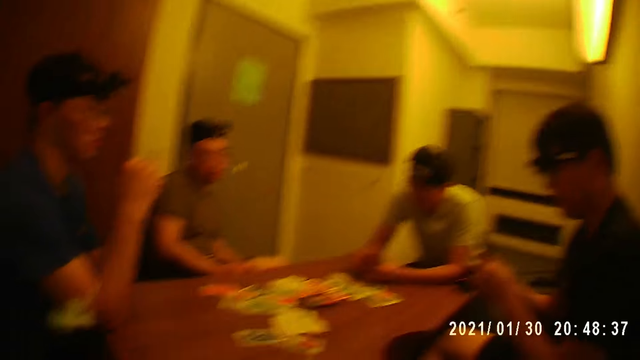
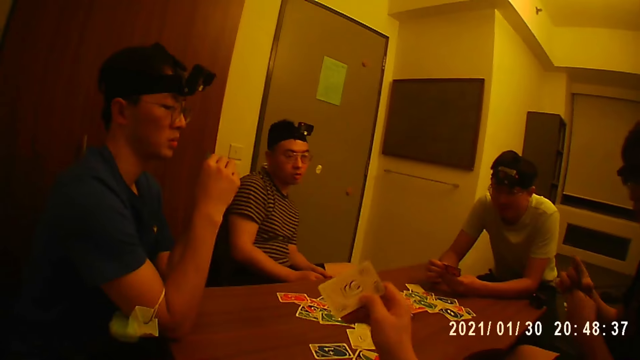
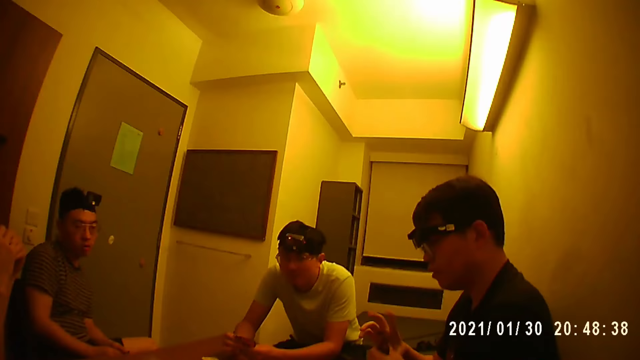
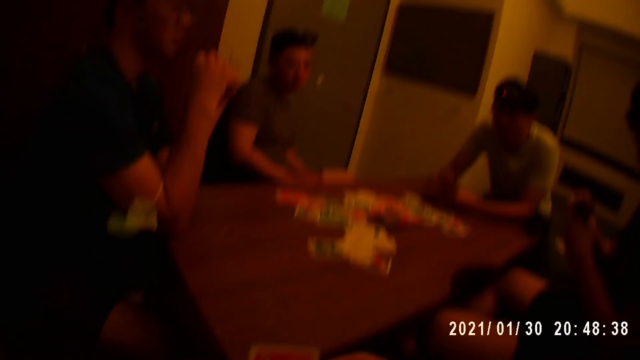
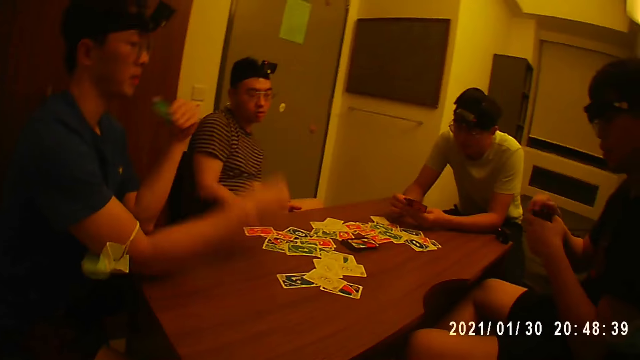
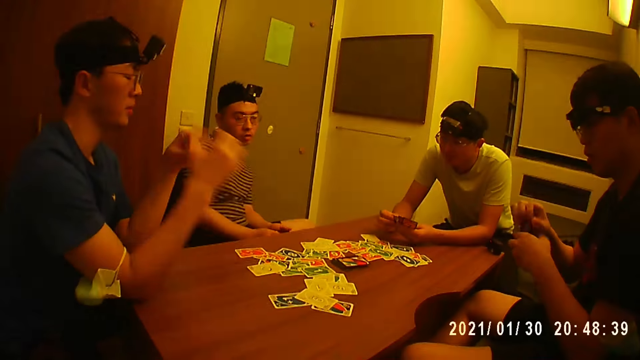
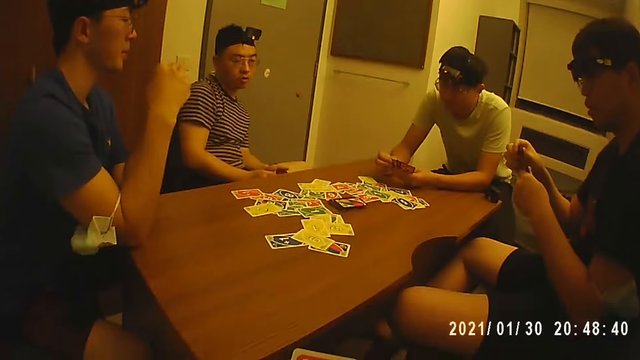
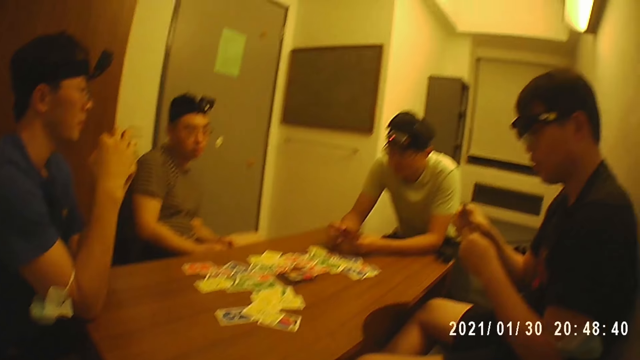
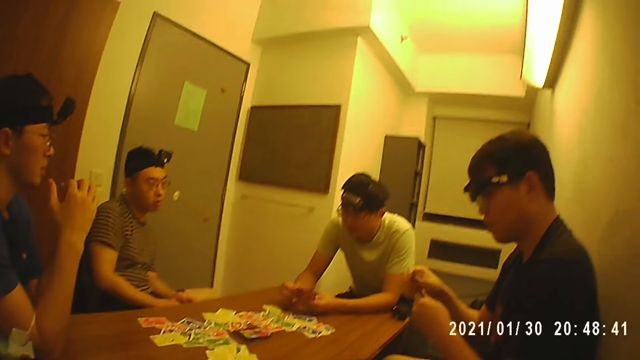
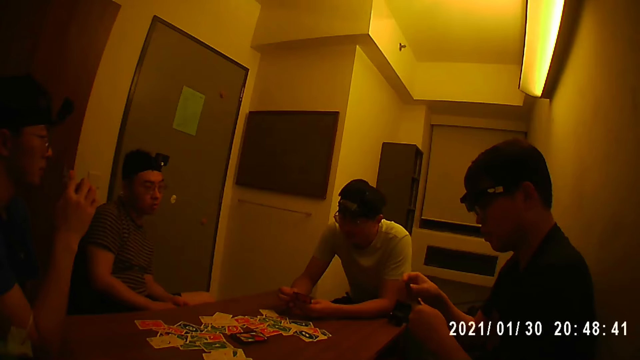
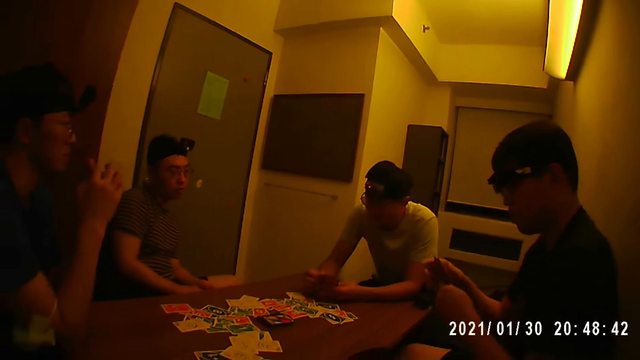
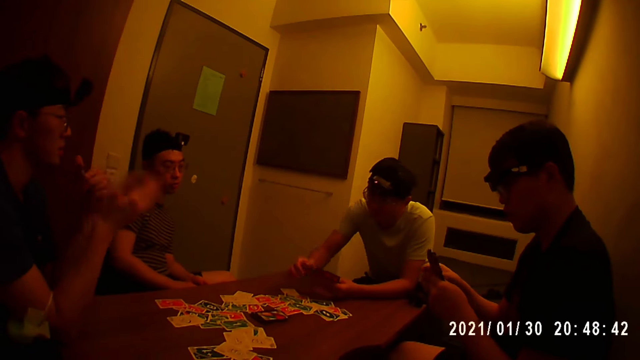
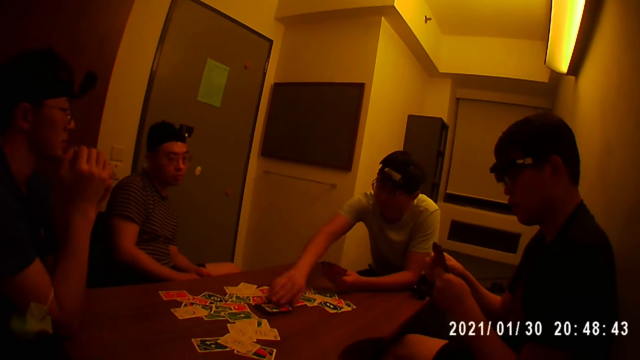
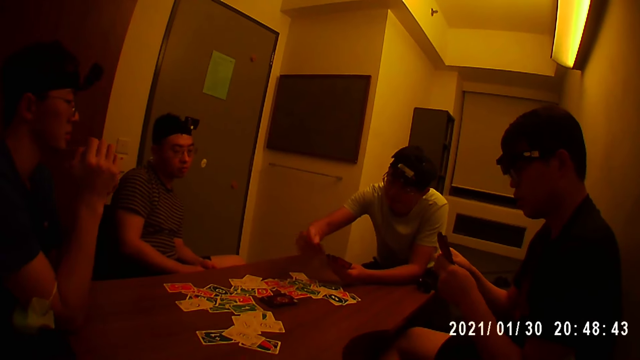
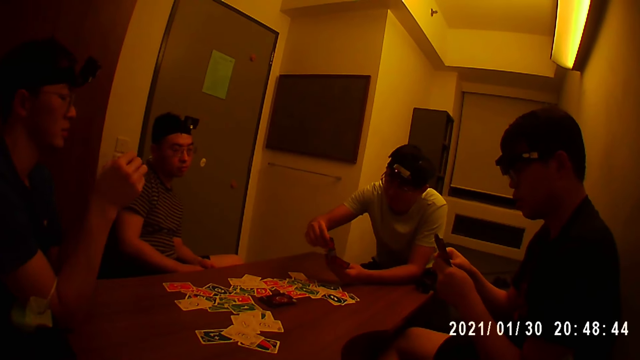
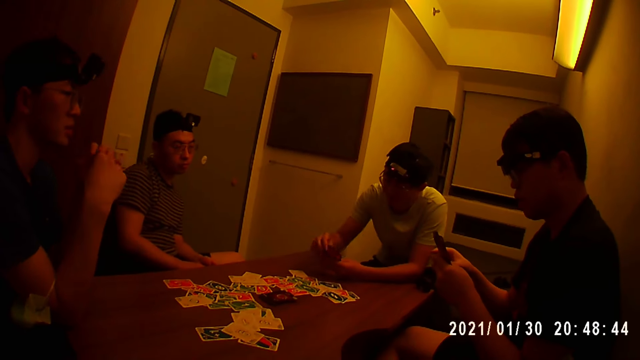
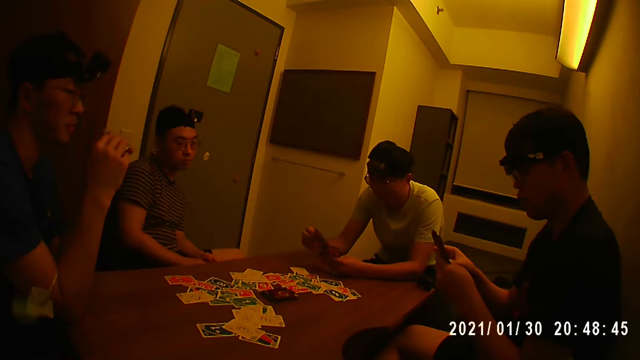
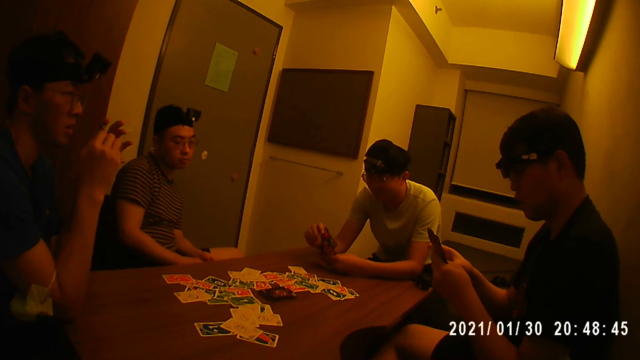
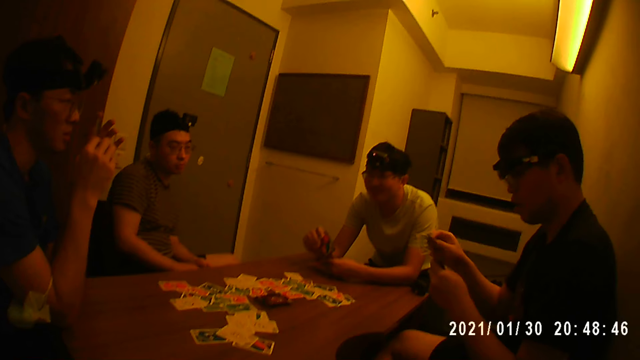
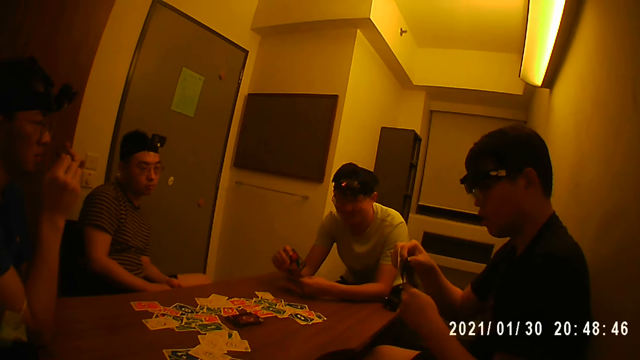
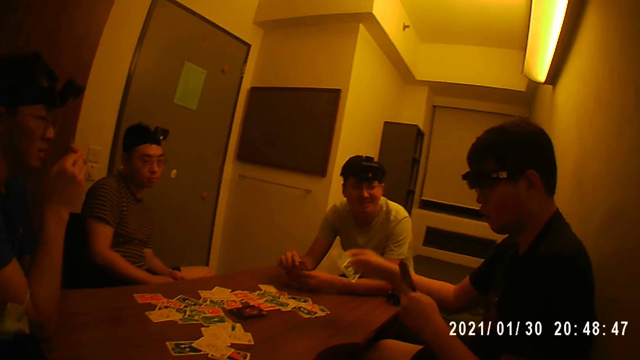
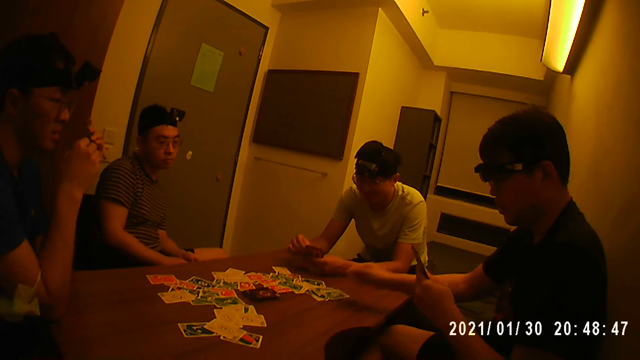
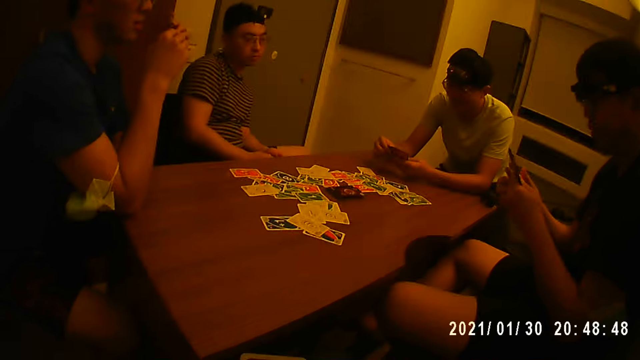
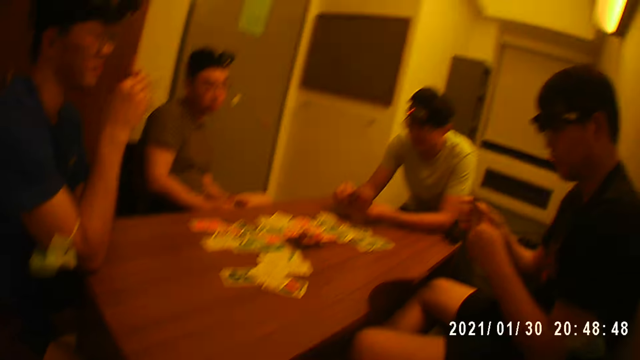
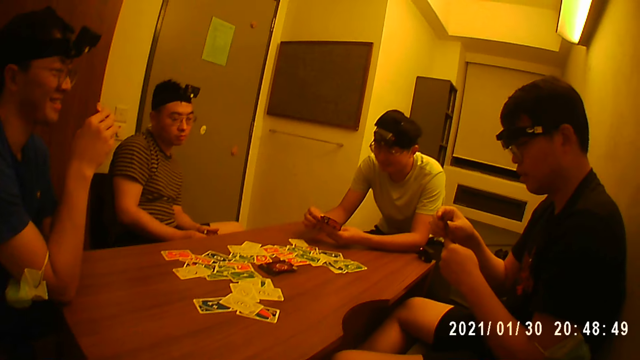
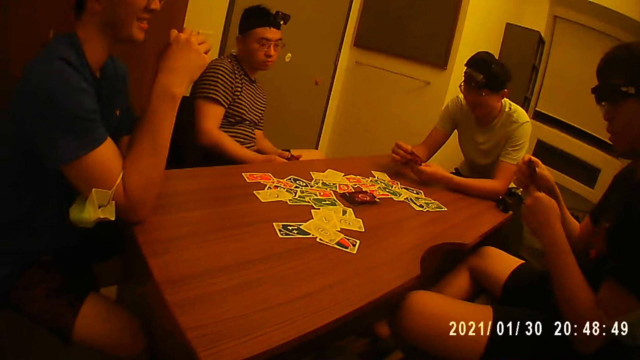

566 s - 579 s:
The camera wearer places a card on the table with his right hand. A man places a card on the table with his right hand. Another man picks a card from the stack of cards on the table with his right hand. A third man places some cards on the table with his right hand.

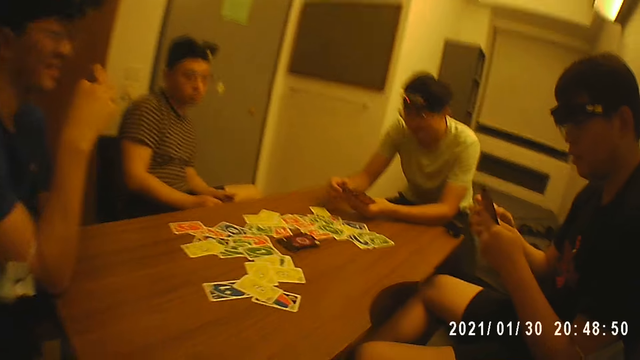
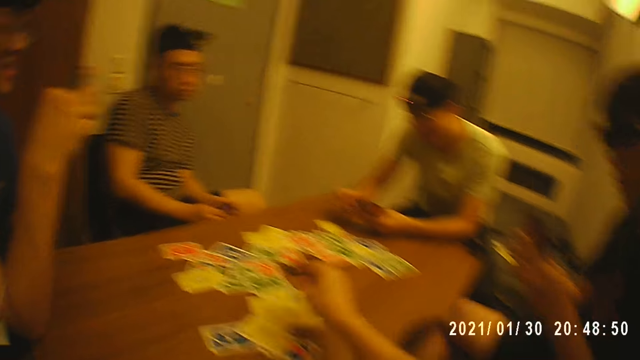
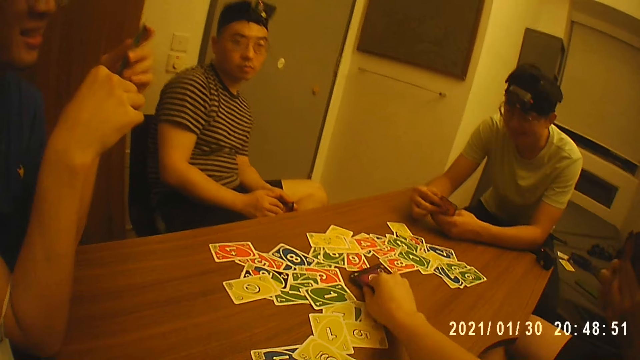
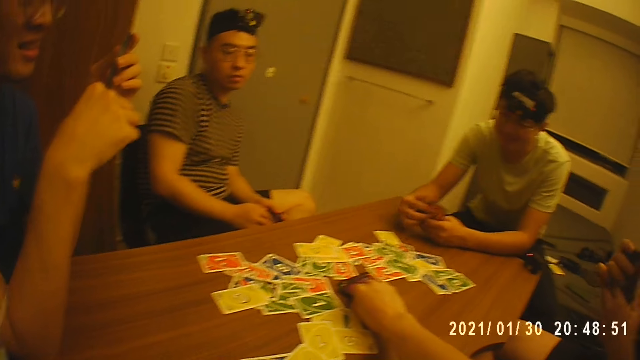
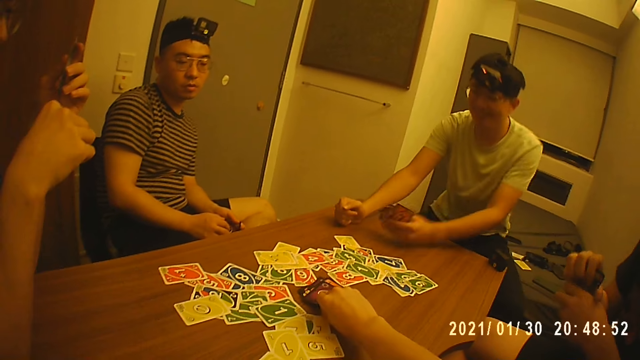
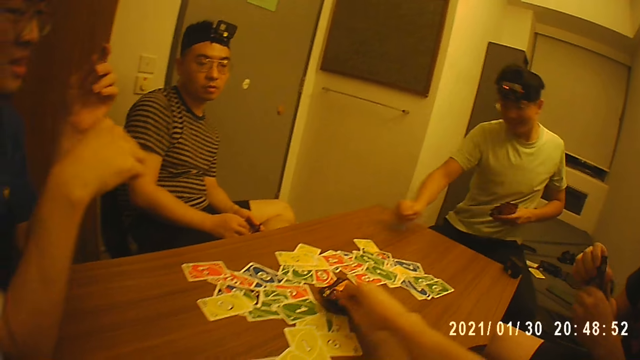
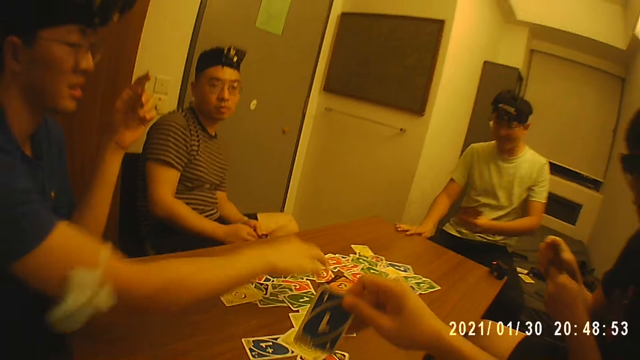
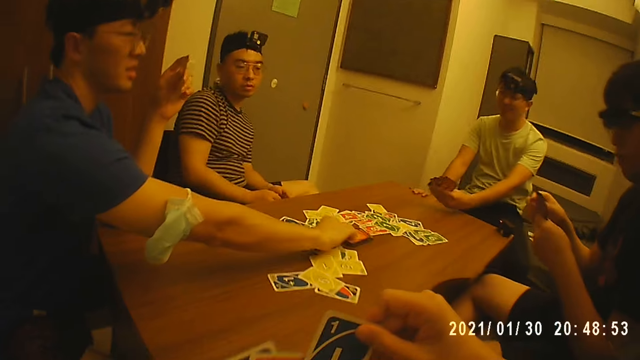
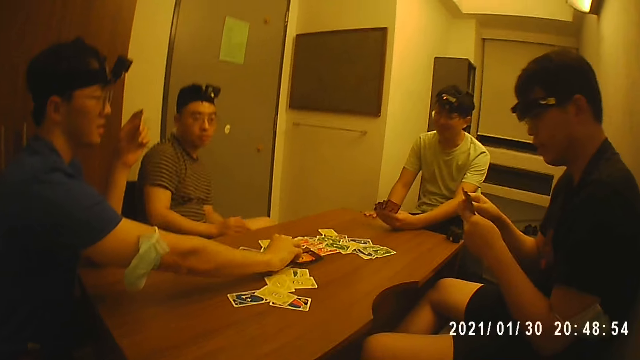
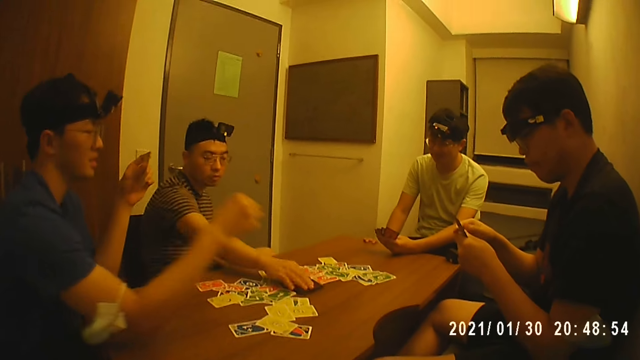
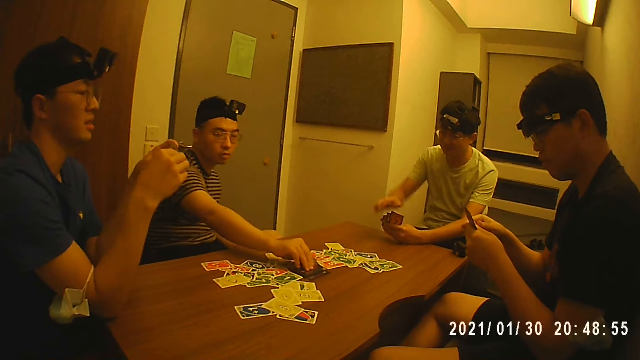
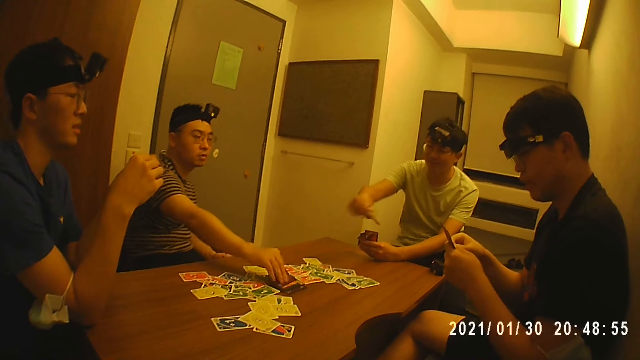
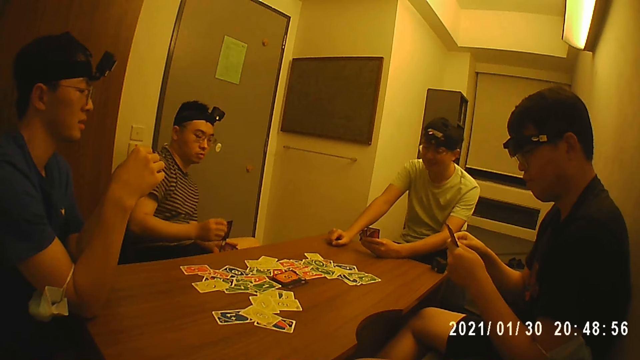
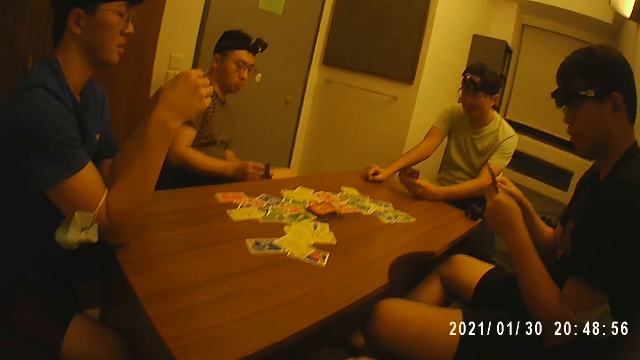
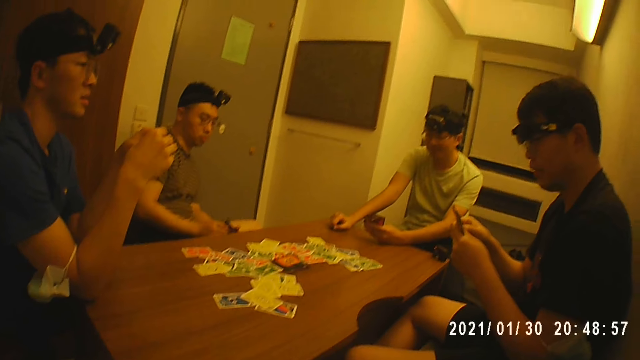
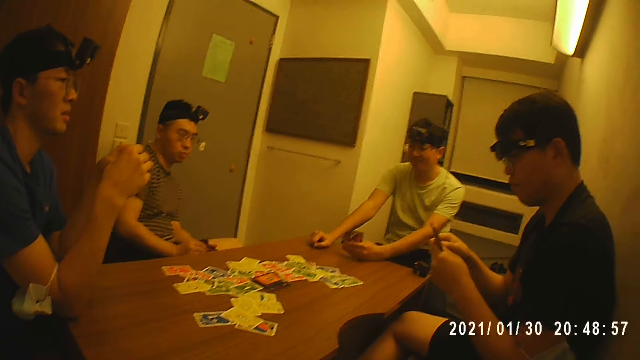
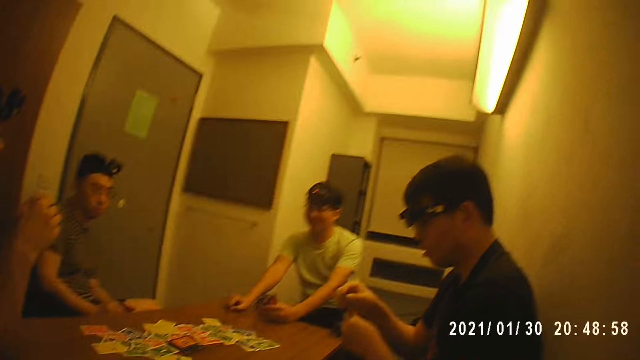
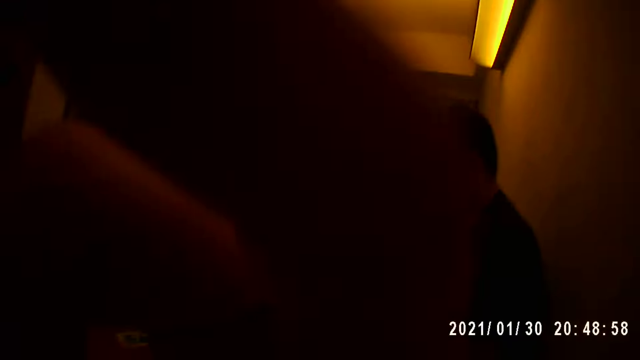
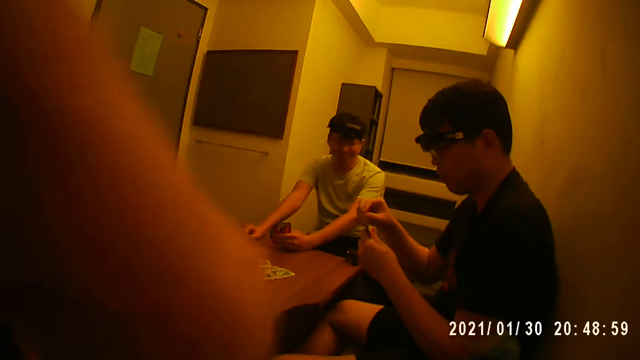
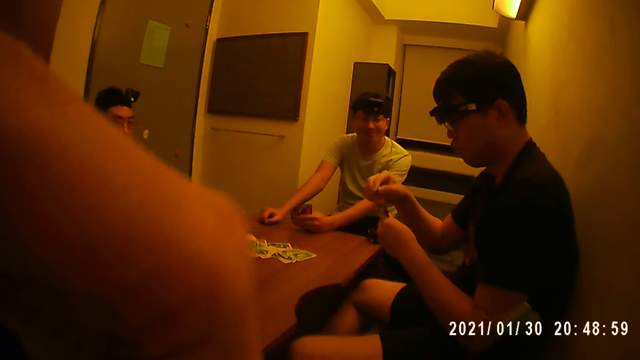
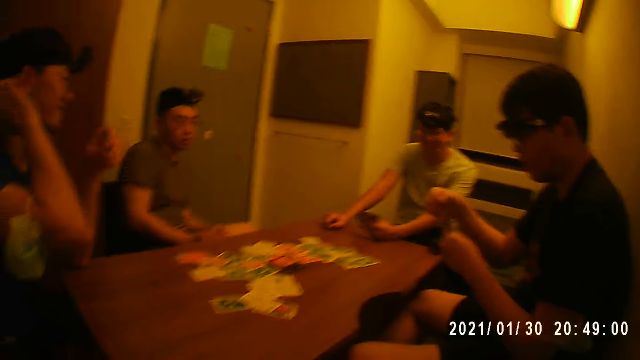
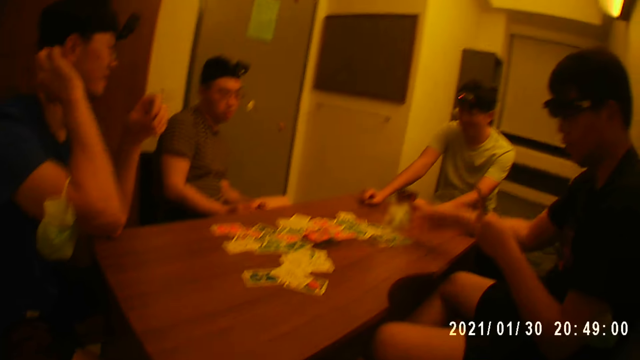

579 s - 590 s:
The camera wearer picks a card from the table with his right hand. A man picks a card from the table with his right hand. Another man picks a card from the table with his right hand. A third man places a card on the table with his right hand. The camera wearer touches the camera. A fourth man places a card on the table with his right hand.
